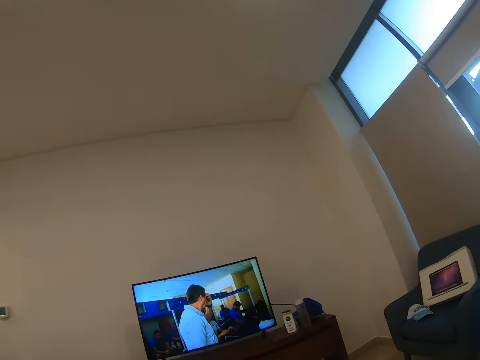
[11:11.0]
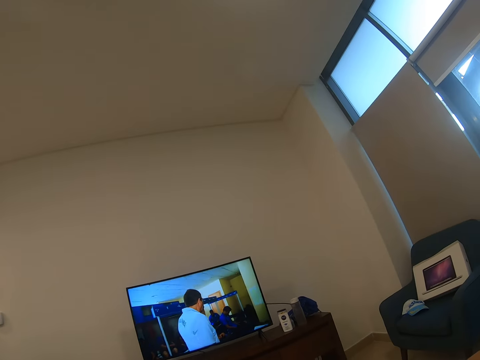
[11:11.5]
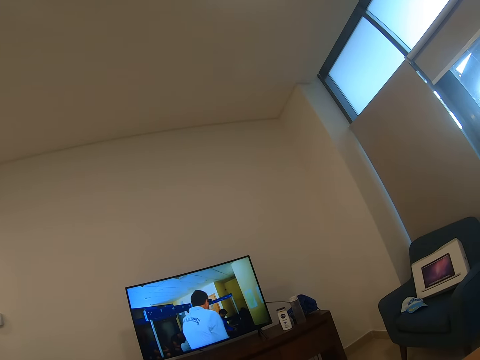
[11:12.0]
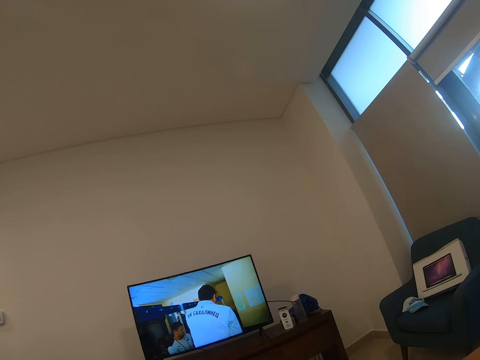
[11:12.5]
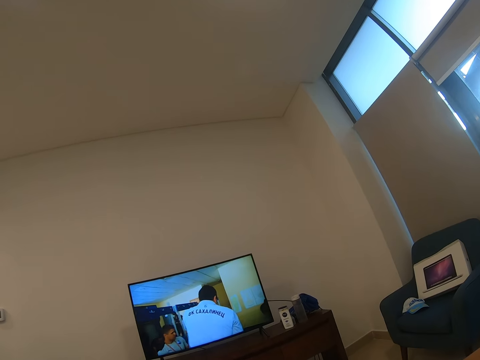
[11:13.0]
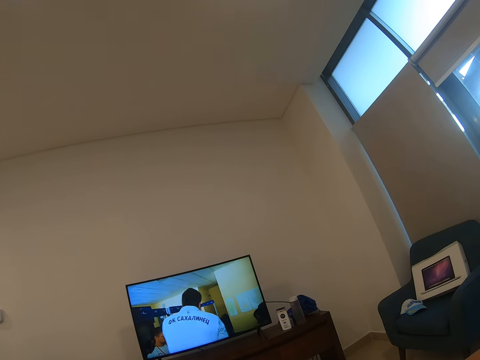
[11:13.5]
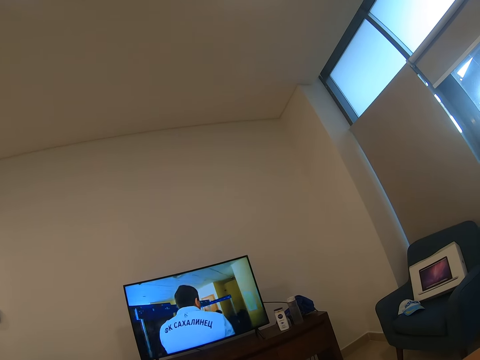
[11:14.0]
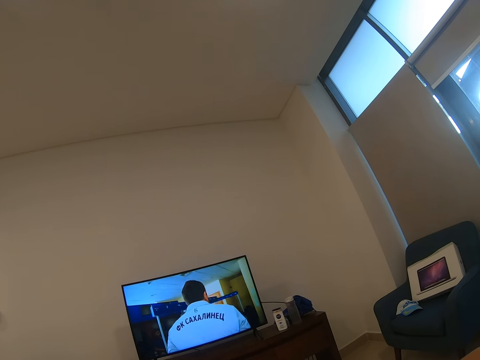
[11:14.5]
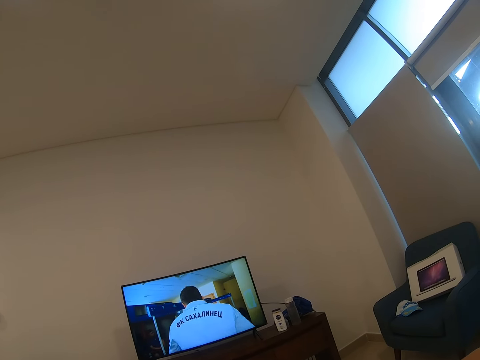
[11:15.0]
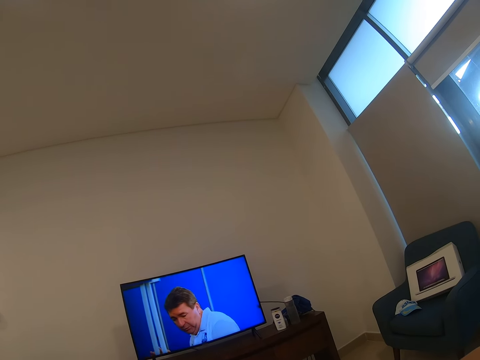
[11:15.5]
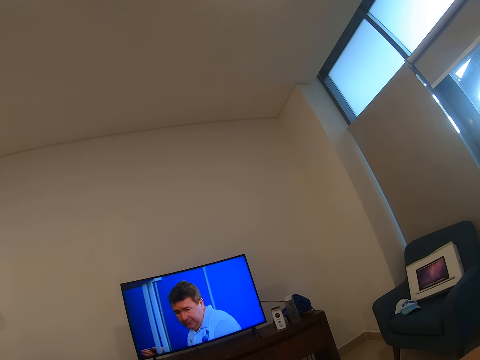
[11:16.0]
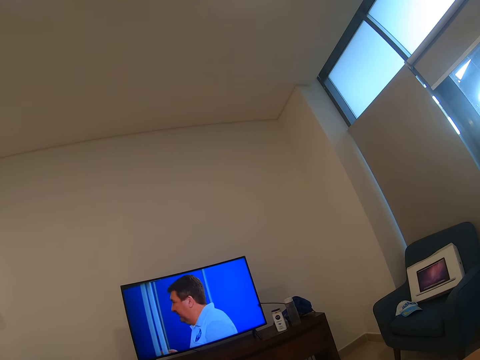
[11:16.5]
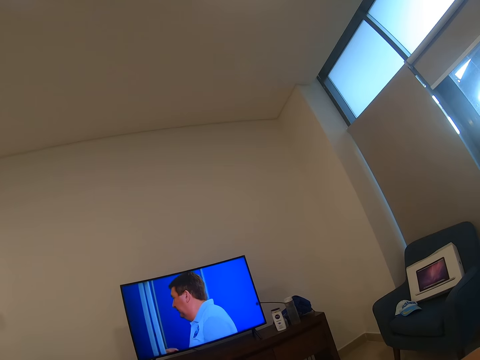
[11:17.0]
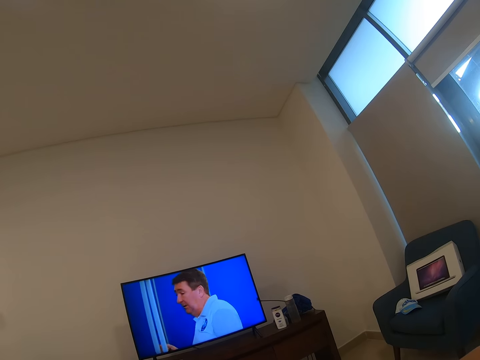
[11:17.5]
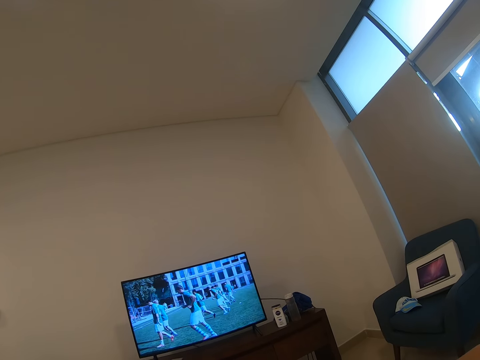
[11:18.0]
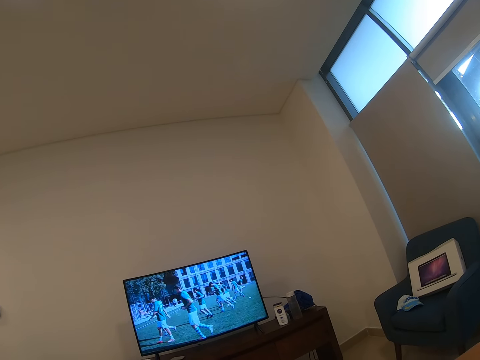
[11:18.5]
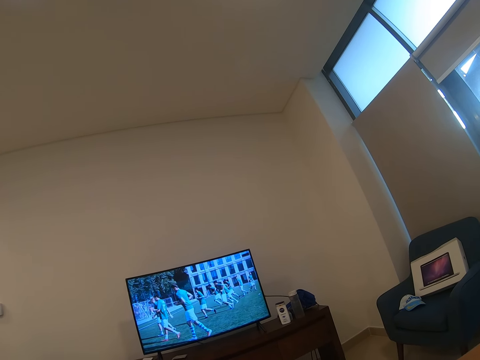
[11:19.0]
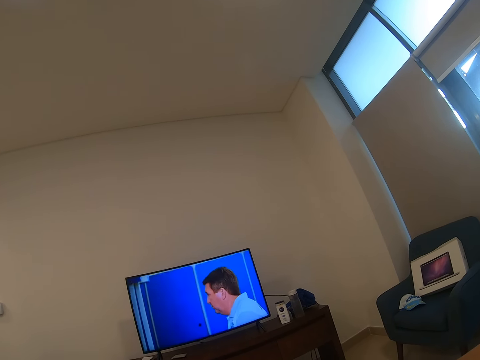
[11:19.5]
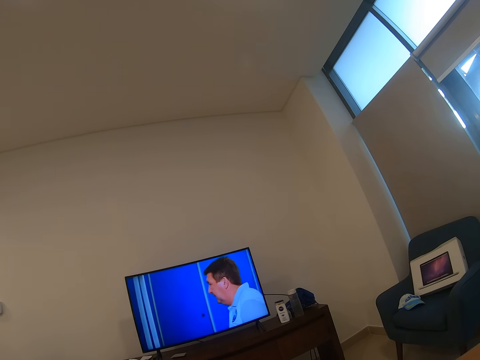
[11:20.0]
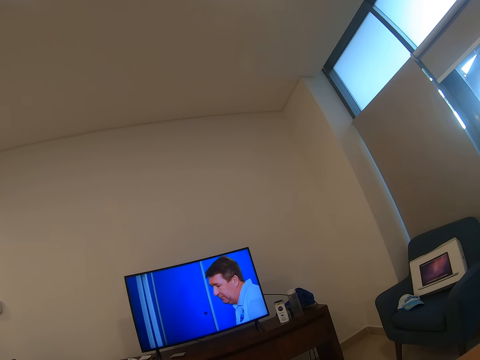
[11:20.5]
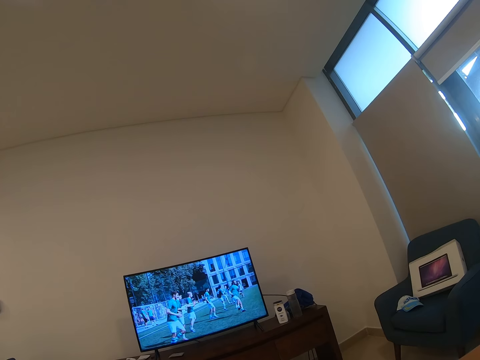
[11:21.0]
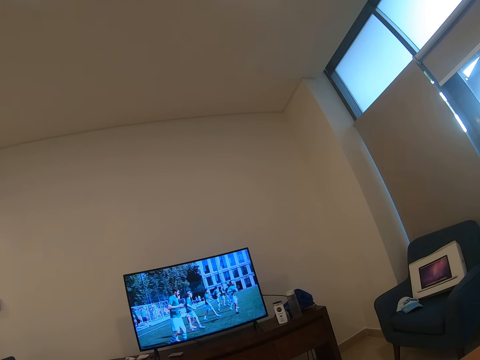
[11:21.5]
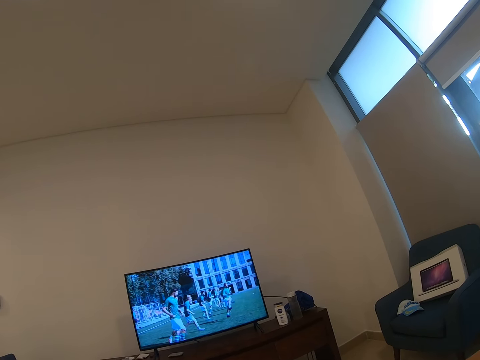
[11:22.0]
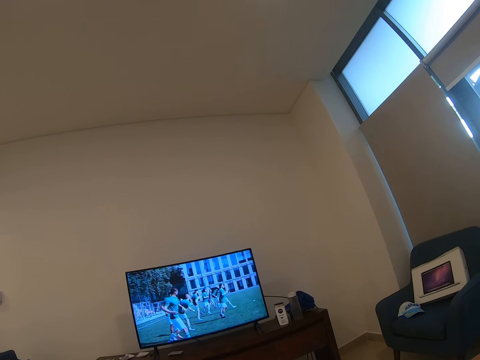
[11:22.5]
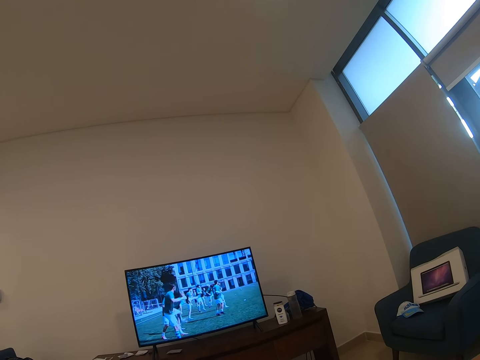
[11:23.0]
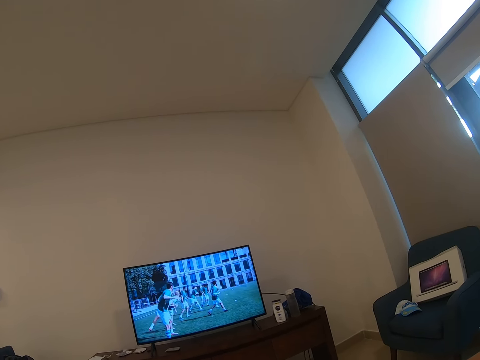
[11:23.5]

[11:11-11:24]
The camera wearer turns. They watch a television.

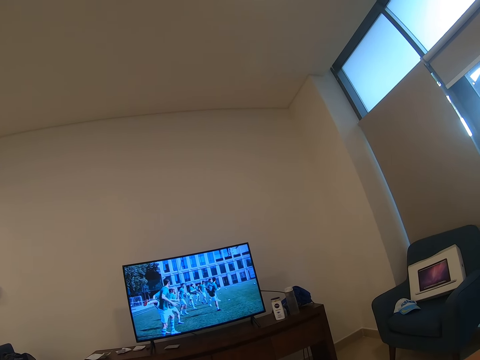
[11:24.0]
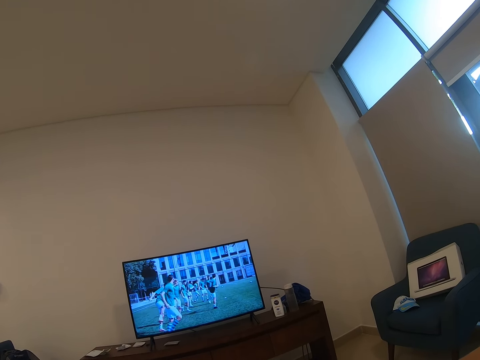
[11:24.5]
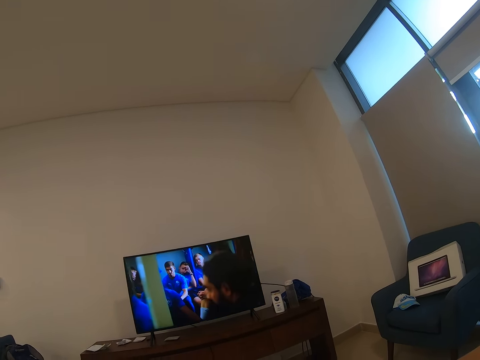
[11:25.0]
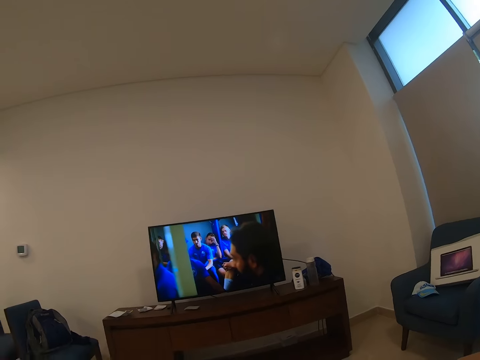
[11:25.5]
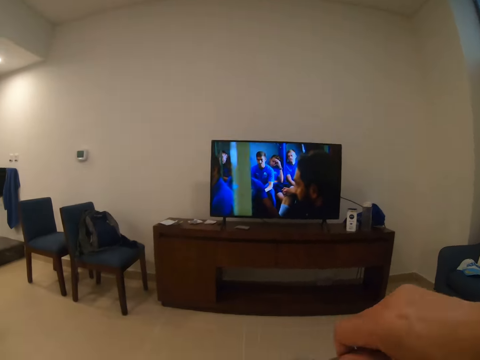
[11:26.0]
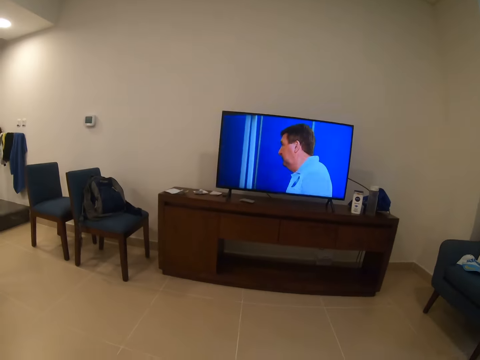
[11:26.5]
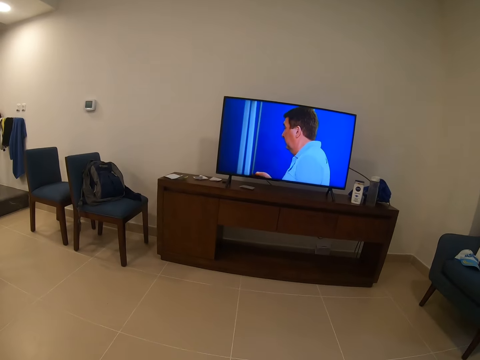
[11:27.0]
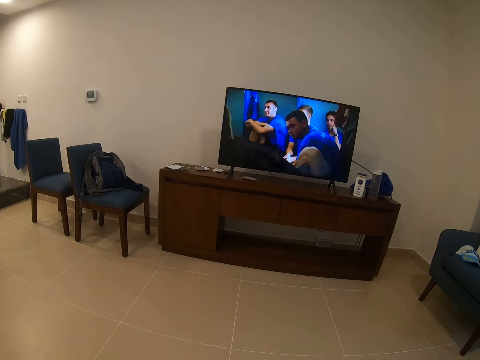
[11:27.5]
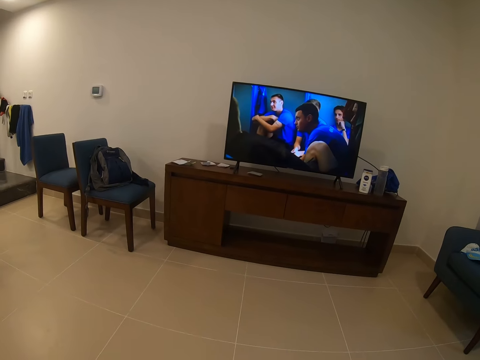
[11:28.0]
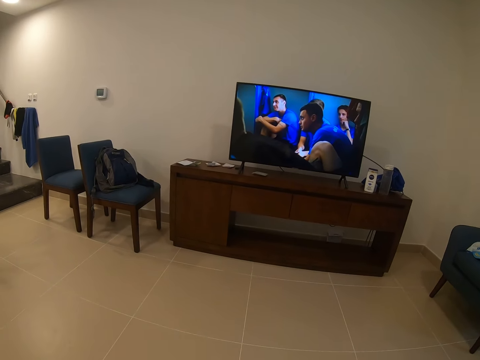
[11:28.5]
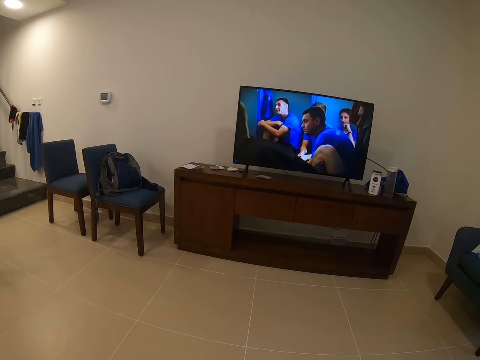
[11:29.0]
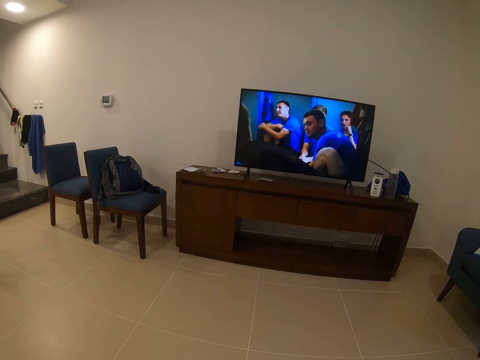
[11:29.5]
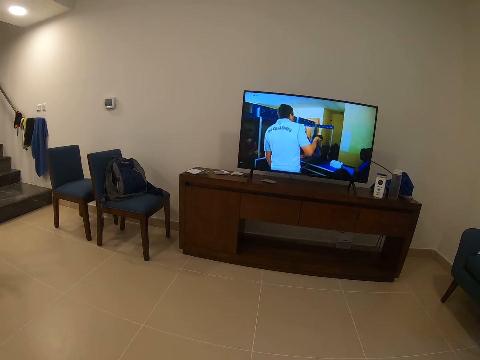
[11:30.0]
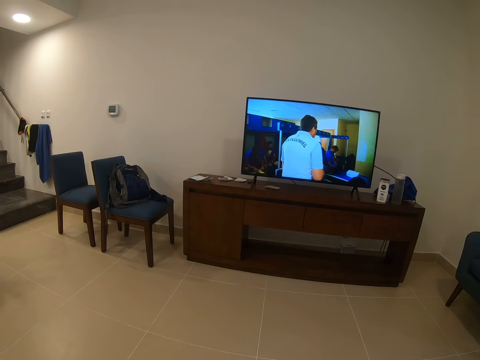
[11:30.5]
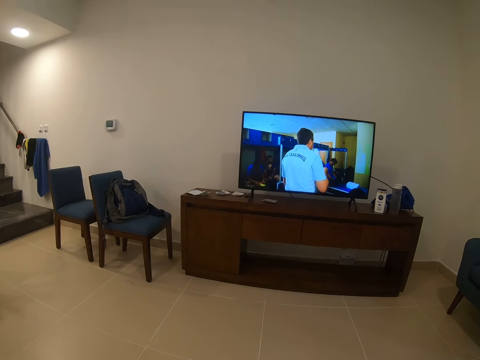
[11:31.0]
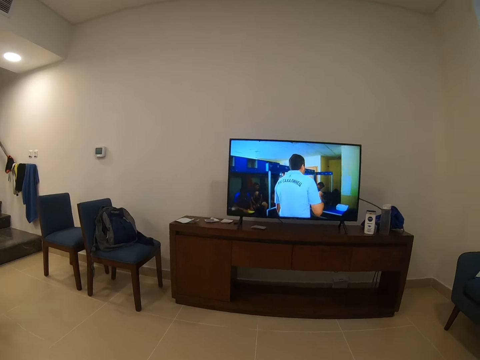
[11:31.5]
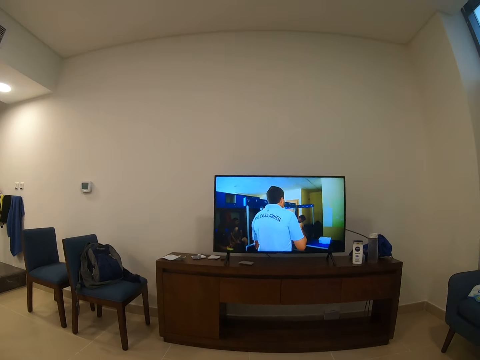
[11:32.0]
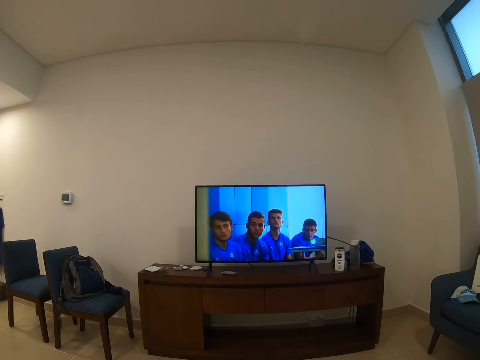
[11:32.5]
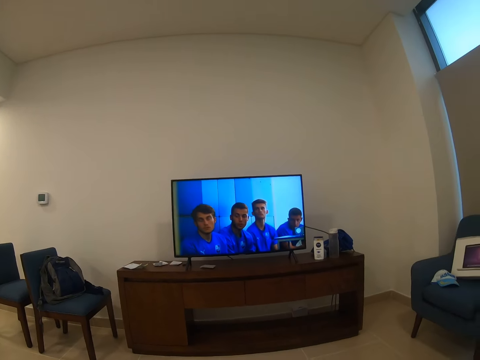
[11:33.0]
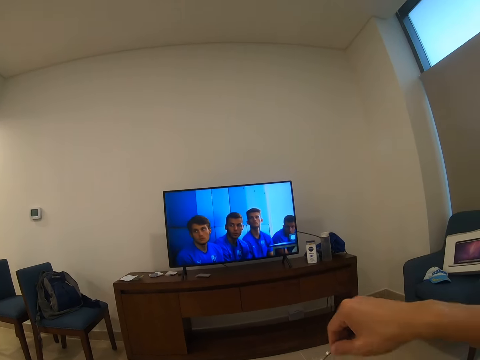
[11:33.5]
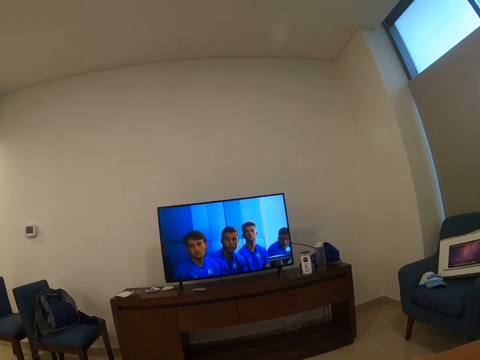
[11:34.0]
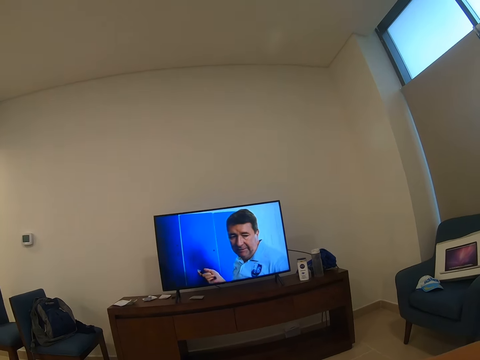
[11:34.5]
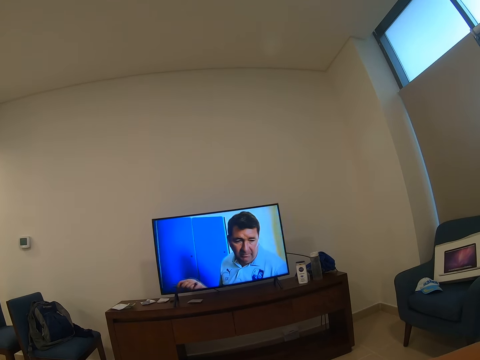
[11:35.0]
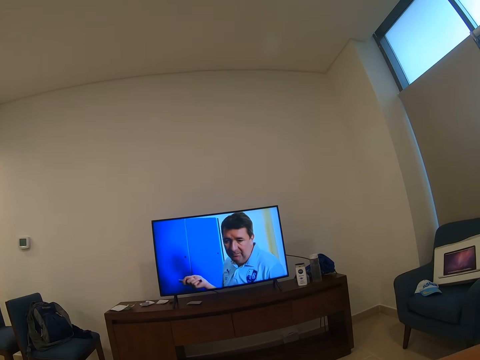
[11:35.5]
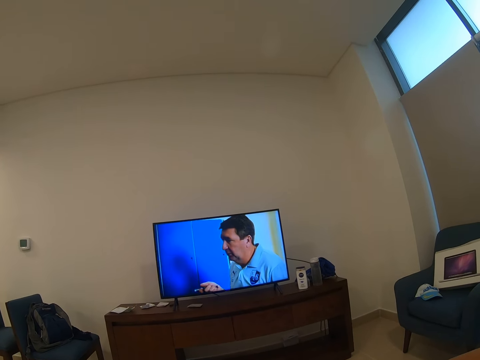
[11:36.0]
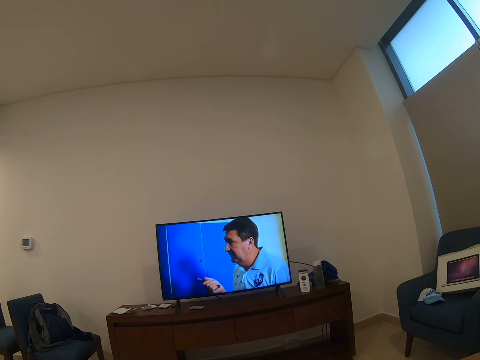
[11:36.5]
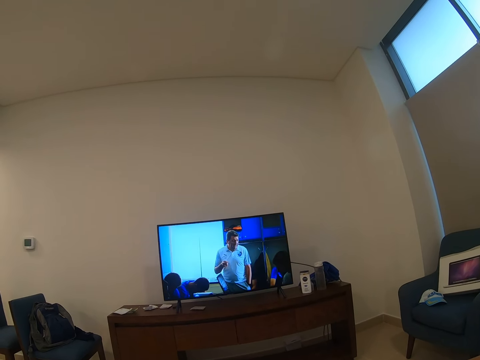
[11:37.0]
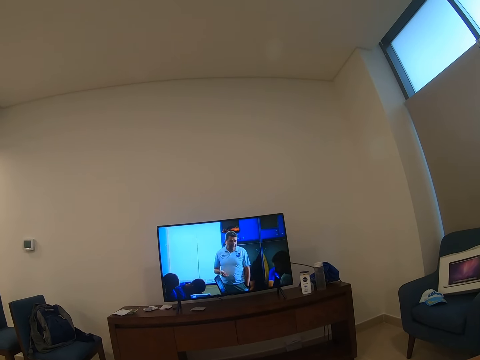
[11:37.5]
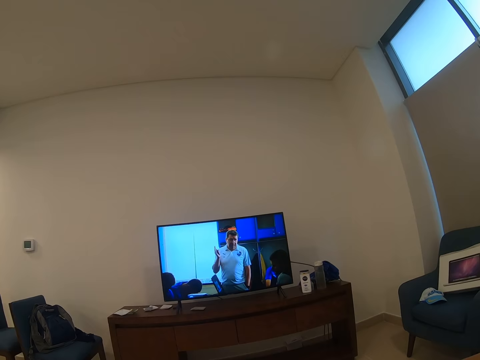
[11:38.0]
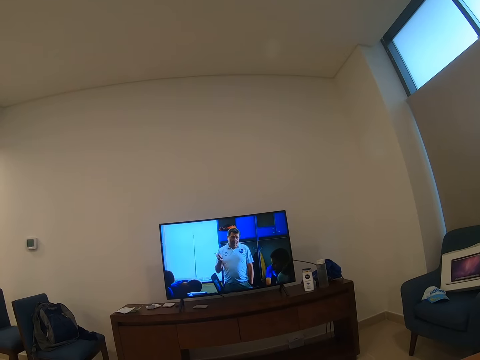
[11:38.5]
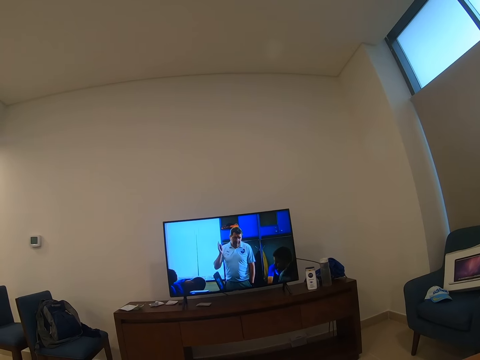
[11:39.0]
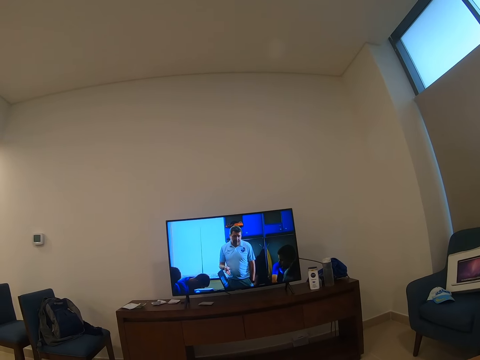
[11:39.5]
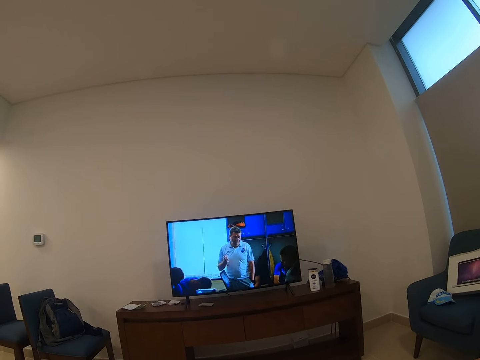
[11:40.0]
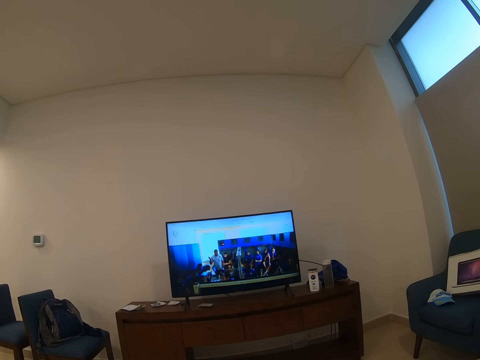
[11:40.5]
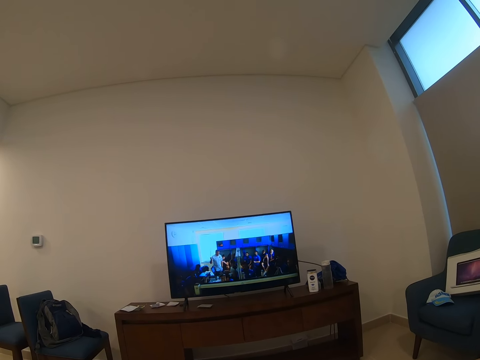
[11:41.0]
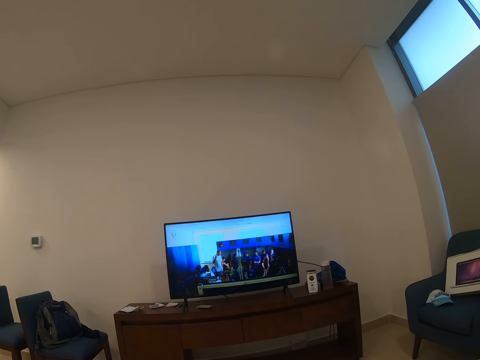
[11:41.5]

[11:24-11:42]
The camera wearer straightens his hand. He watches a television. He straightens his hand. He watches the television.
